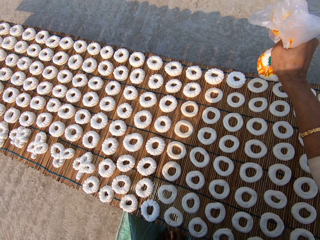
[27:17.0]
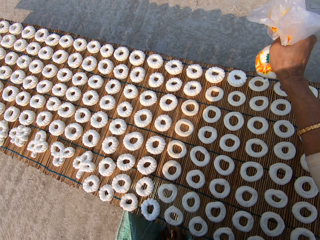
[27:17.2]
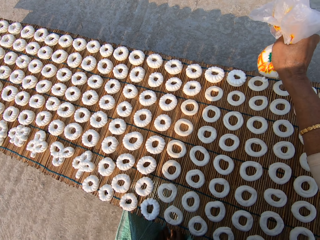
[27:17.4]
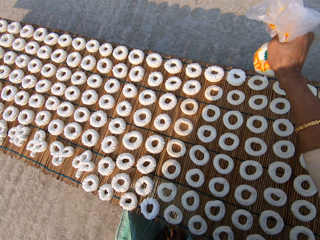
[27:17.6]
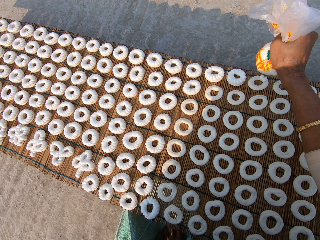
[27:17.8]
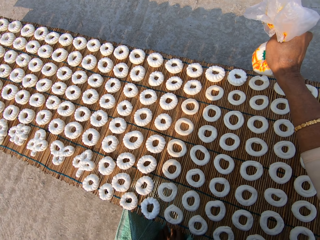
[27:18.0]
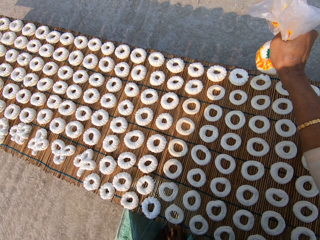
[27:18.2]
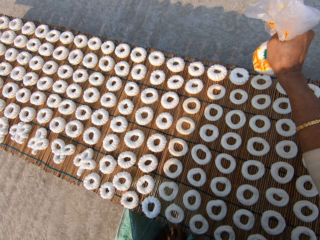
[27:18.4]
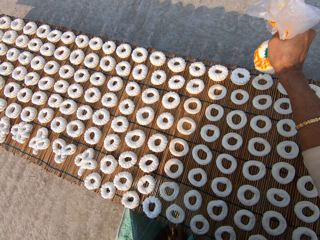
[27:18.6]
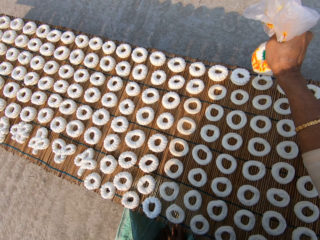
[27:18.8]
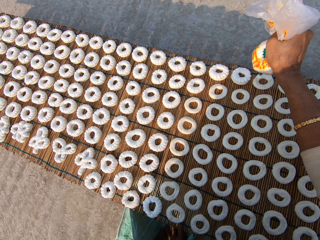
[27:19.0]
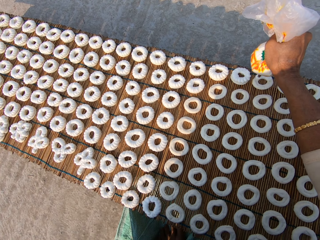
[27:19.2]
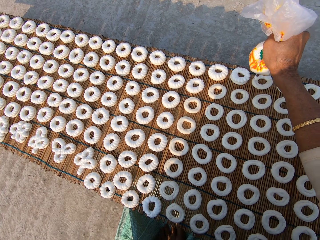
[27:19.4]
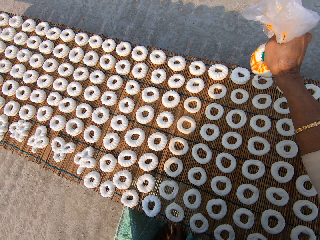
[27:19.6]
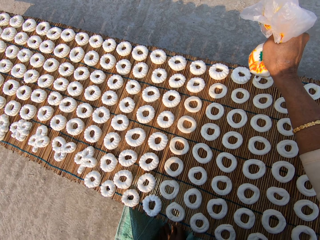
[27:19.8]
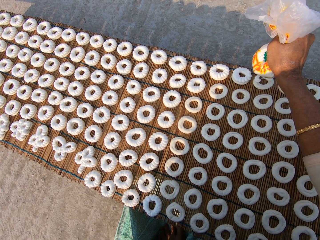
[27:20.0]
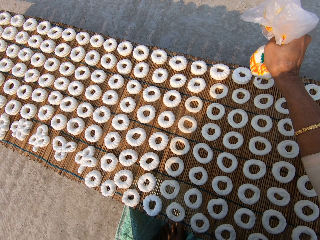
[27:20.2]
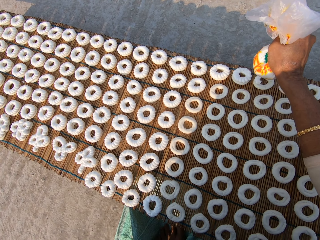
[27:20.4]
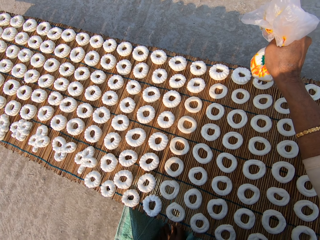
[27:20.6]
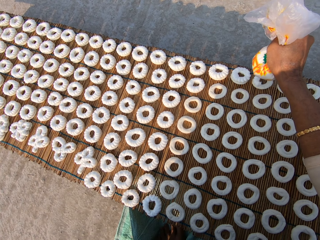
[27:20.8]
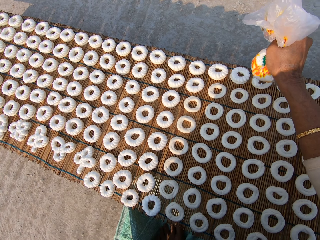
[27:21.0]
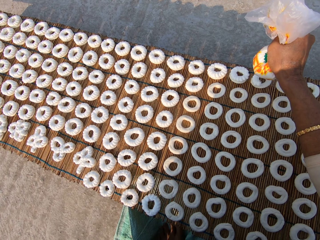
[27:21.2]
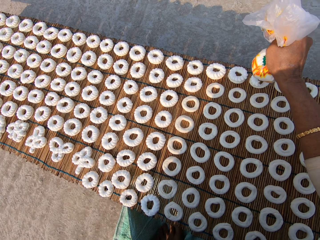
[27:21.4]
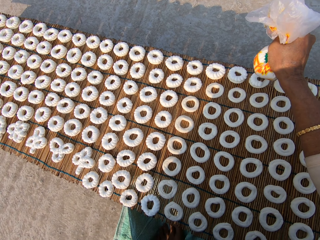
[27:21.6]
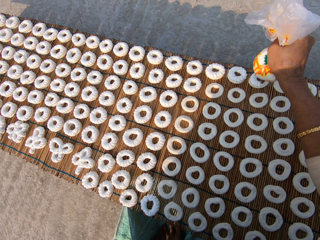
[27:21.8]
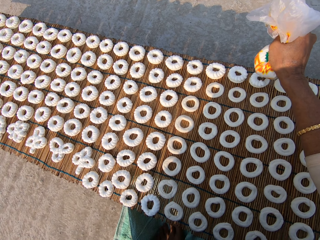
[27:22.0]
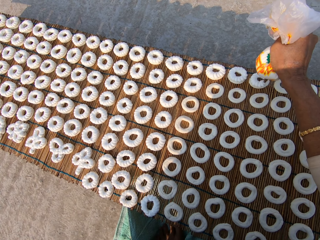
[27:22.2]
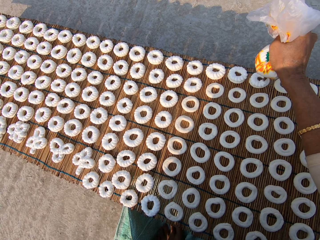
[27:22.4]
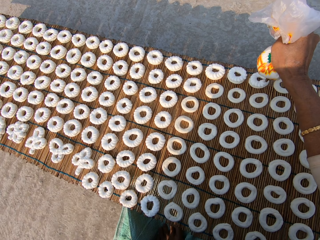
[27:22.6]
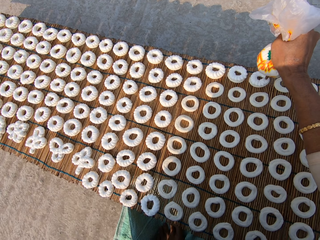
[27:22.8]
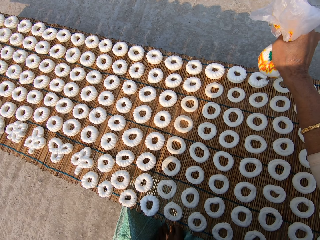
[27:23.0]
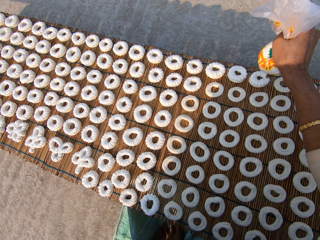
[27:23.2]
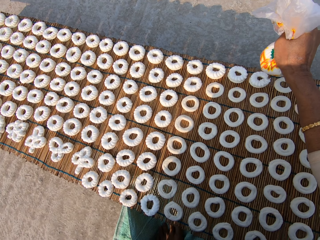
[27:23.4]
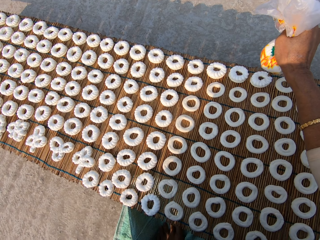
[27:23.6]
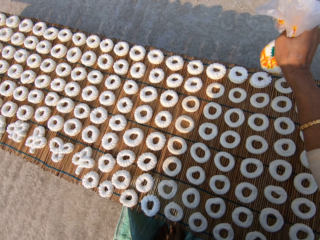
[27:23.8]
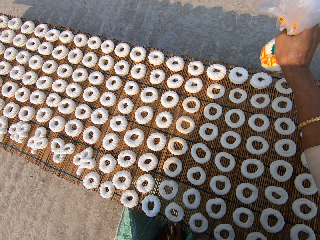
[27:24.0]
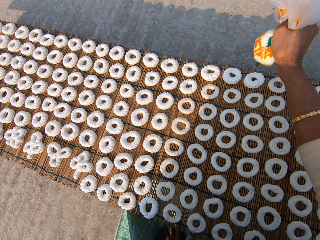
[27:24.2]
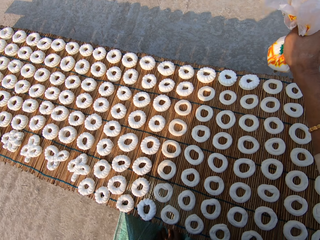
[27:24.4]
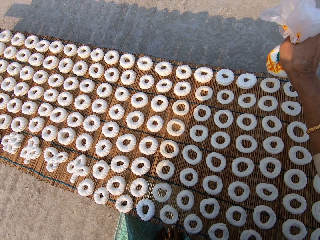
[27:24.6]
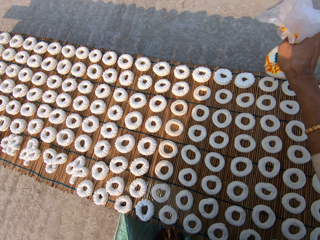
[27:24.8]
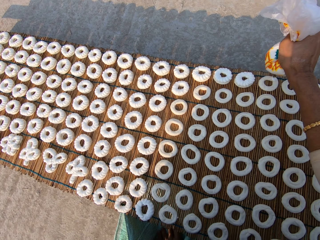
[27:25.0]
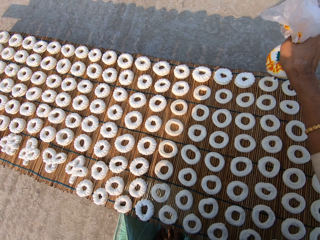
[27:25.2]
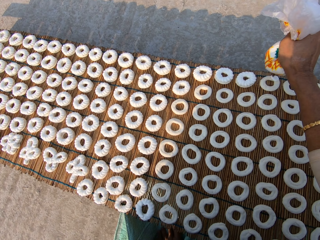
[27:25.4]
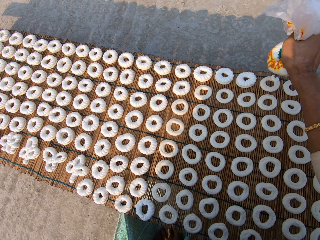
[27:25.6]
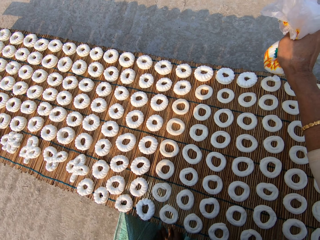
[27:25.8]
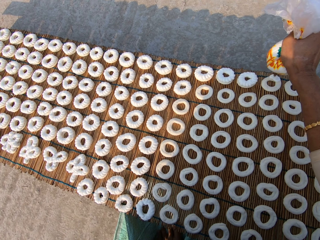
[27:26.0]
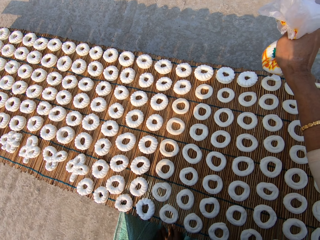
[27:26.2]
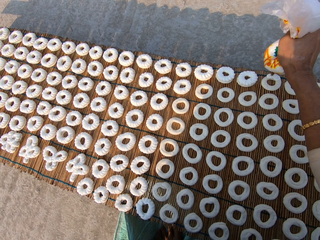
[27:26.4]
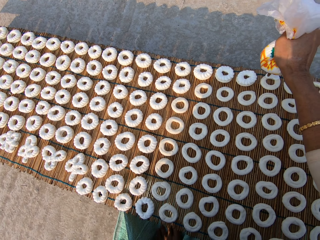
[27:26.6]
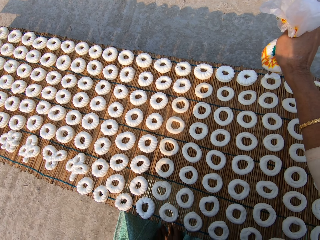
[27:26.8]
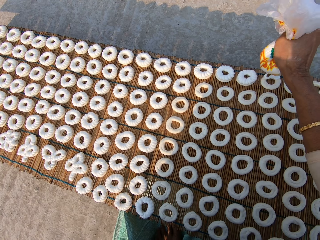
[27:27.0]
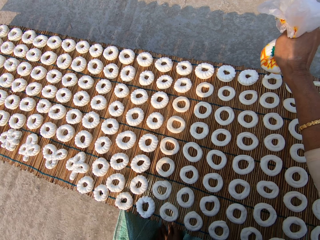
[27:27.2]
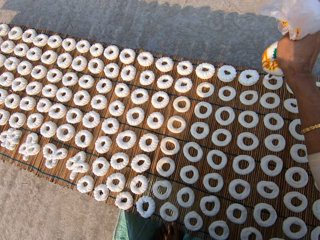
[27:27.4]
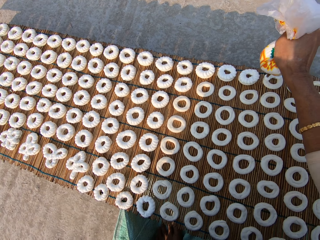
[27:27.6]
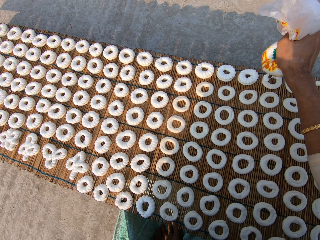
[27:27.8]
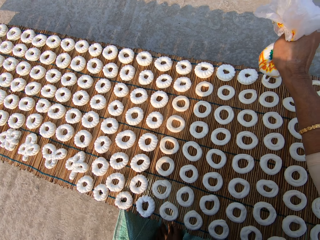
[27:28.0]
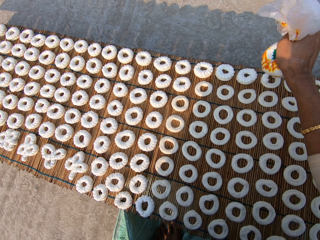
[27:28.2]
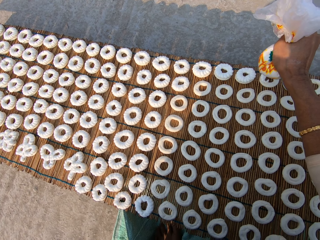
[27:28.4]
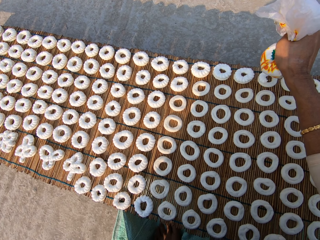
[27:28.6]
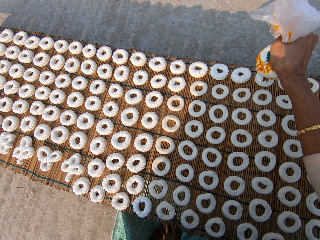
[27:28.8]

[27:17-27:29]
The camera wearer applies flour paste from the plastic bag on another dough on the mat. They apply flour paste from the plastic bag on another dough on the mat again.

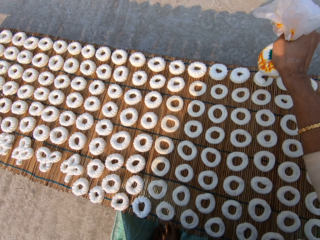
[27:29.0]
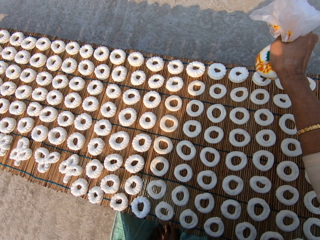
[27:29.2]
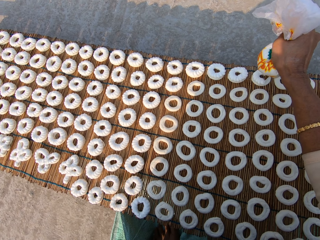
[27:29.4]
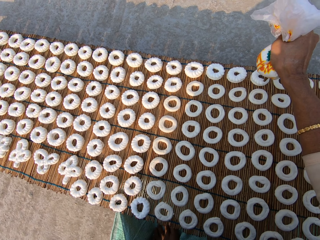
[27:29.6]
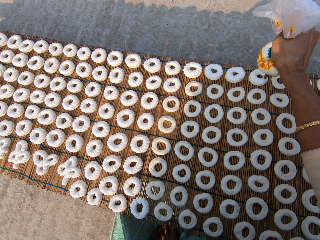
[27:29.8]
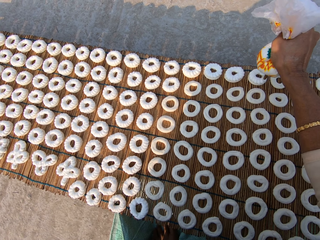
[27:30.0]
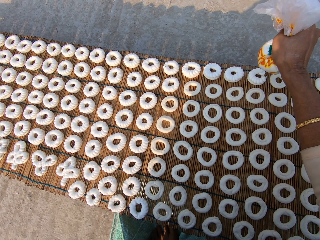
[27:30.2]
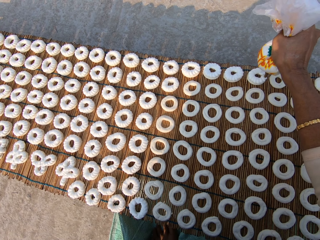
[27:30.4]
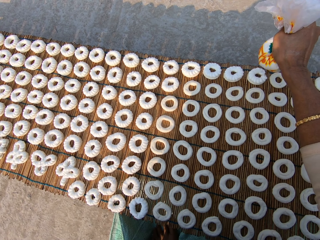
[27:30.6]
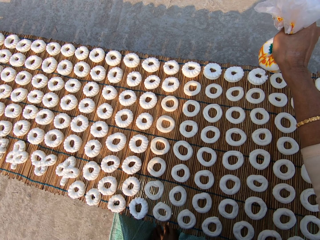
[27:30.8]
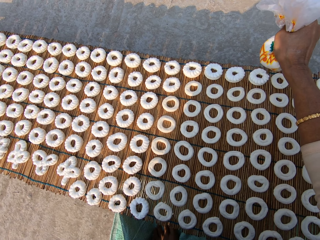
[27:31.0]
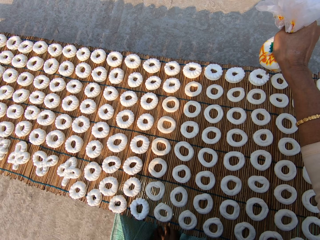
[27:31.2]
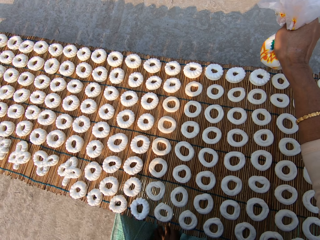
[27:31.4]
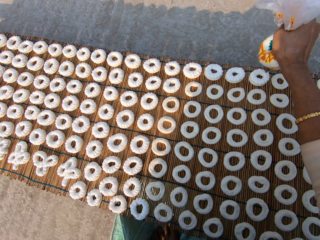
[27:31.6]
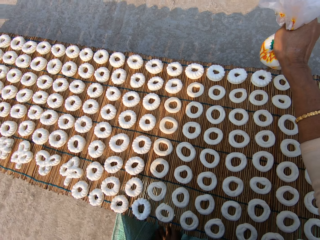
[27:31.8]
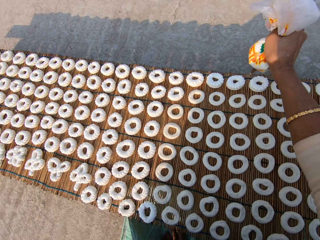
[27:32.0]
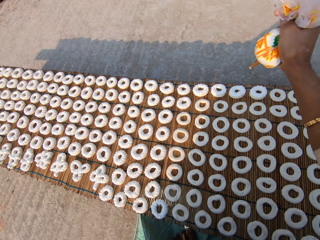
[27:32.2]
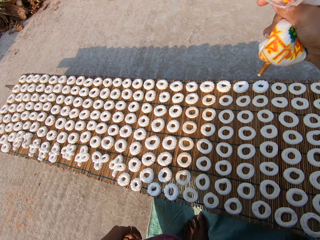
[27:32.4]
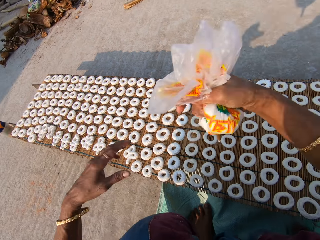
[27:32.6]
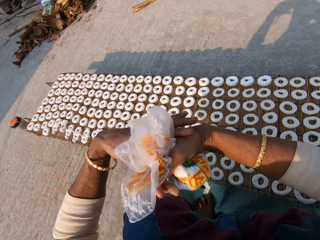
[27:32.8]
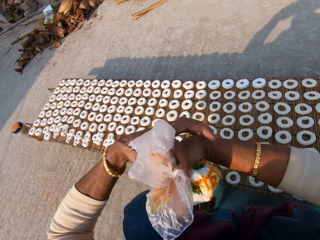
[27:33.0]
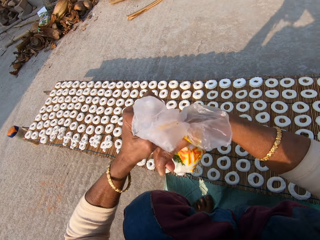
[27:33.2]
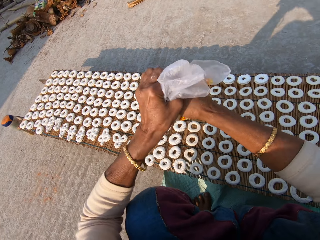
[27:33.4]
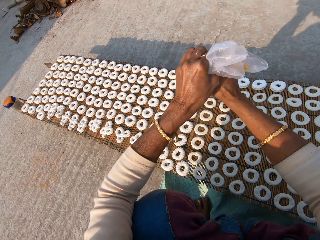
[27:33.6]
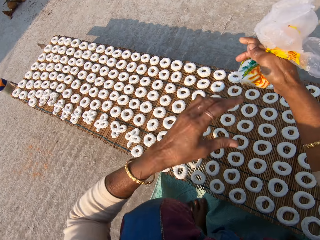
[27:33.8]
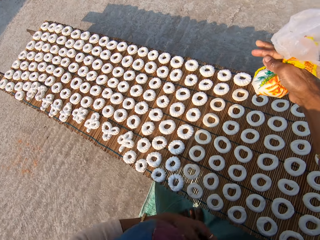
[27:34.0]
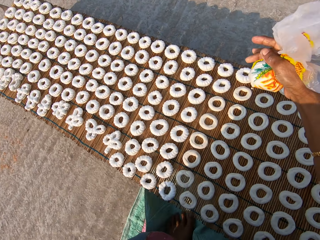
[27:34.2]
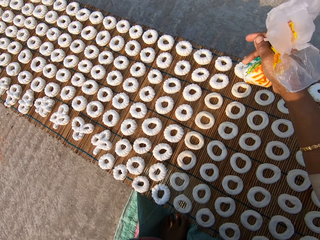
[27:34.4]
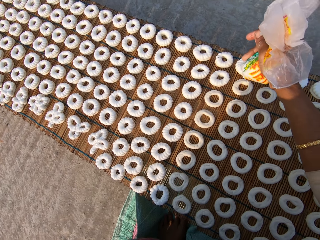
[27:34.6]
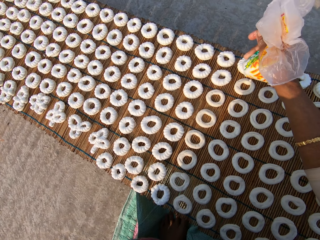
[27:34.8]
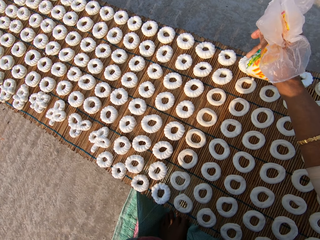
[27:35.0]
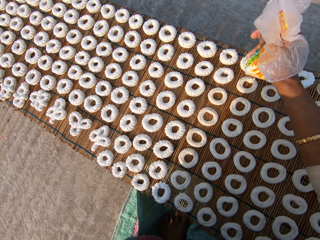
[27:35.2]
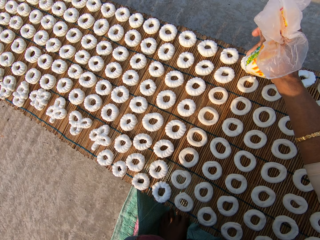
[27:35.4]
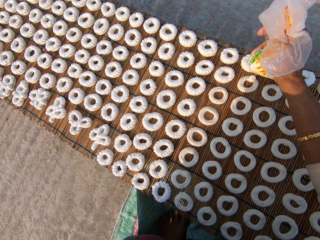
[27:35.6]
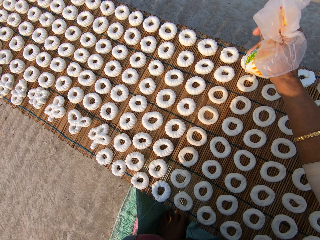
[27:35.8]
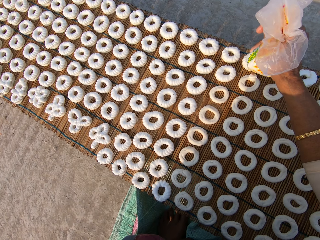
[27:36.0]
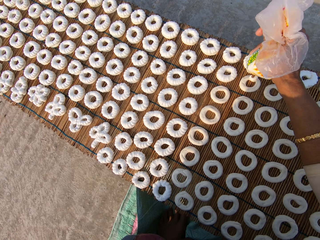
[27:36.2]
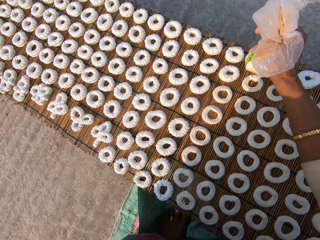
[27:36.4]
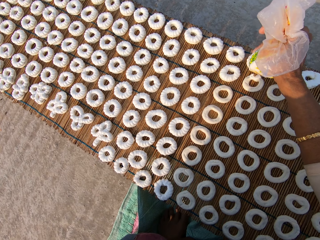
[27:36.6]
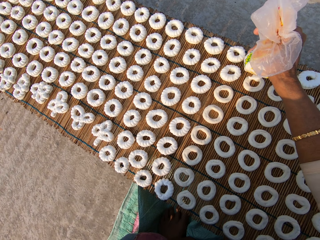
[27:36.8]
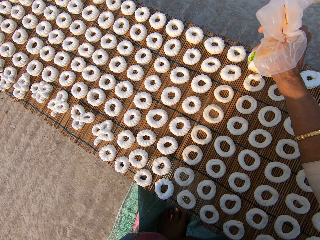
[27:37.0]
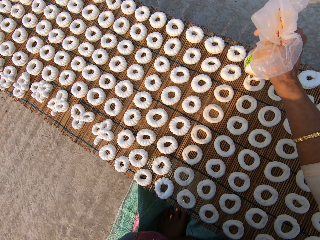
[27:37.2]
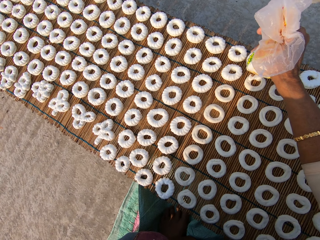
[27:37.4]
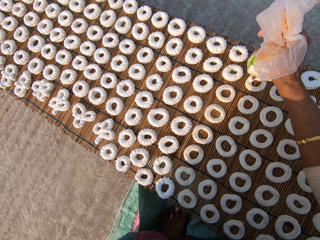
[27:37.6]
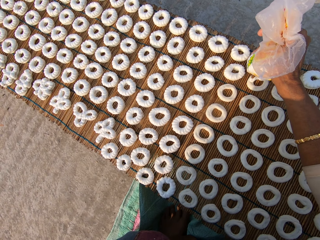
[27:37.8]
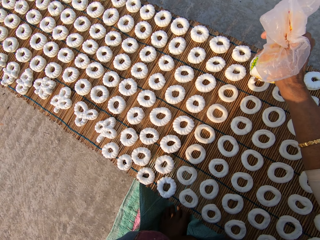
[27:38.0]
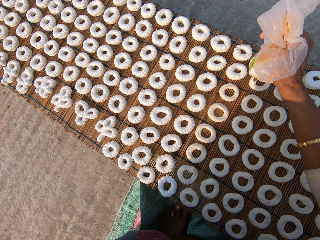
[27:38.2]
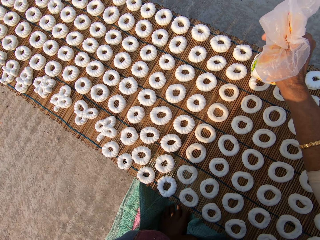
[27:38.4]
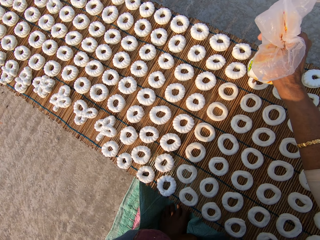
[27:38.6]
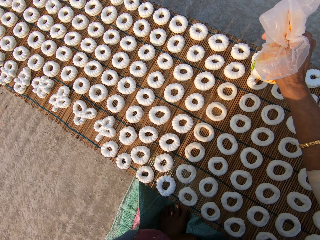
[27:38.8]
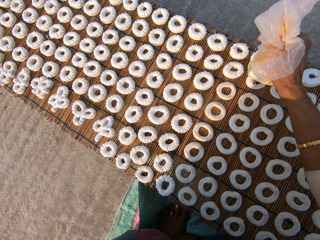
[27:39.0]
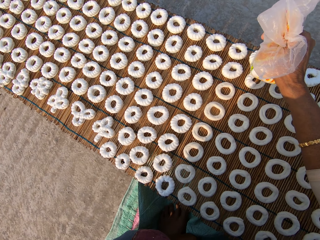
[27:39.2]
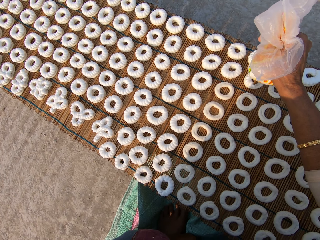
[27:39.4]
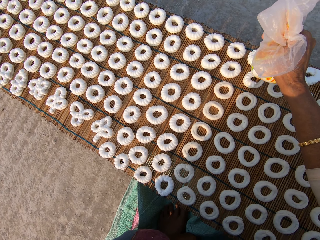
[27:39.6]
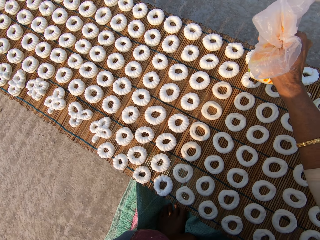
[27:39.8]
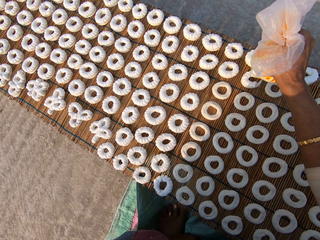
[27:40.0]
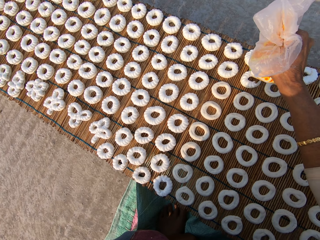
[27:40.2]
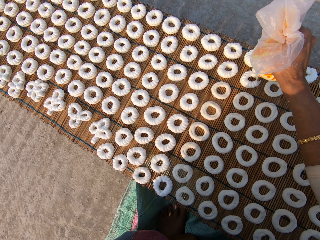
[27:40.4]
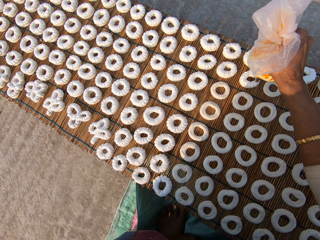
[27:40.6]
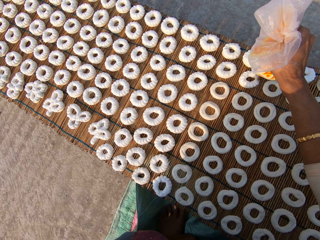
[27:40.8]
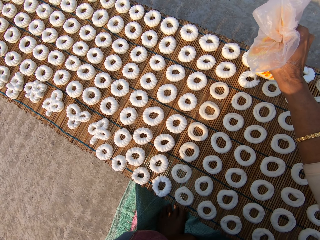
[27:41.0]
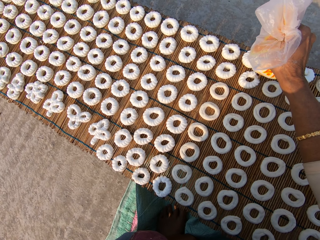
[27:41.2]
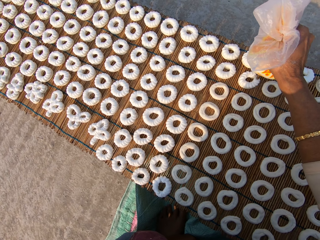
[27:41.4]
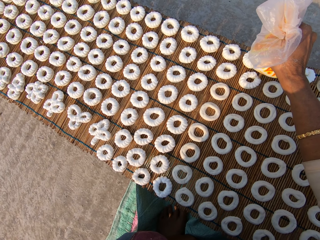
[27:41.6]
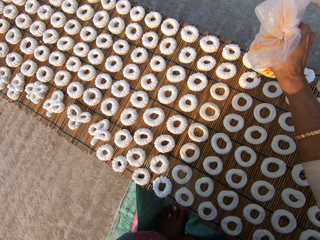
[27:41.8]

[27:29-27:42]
The camera wearer tightens the plastic bag with cream. They apply flour paste from the plastic bag on another dough on the mat.
